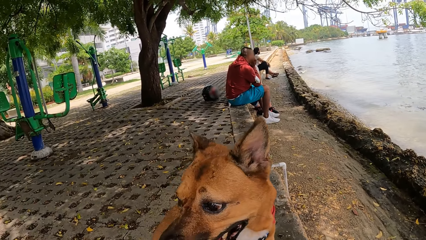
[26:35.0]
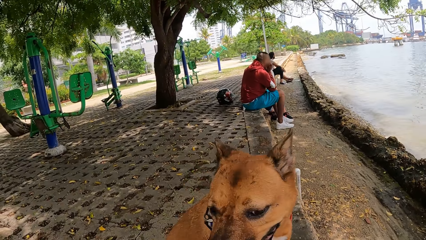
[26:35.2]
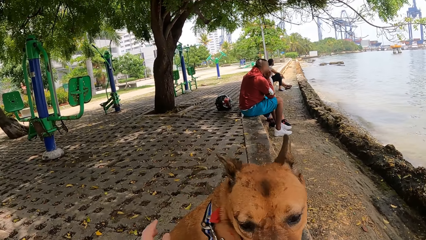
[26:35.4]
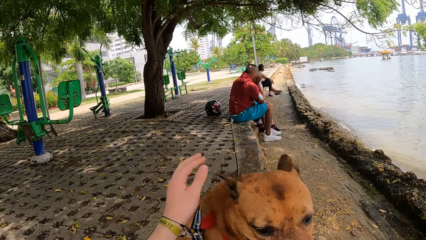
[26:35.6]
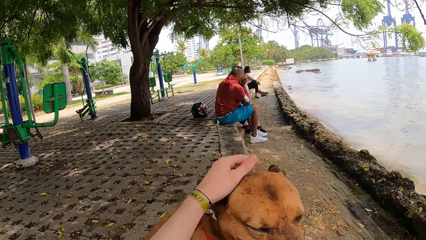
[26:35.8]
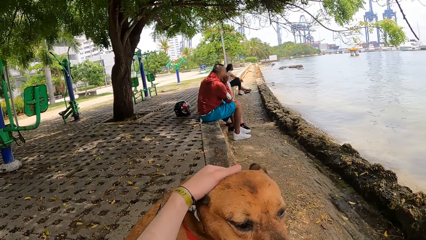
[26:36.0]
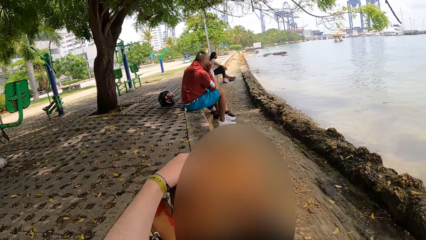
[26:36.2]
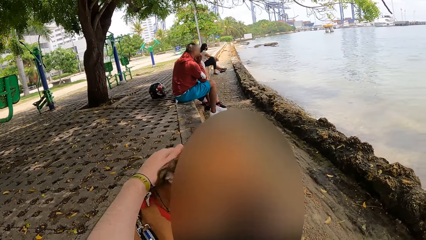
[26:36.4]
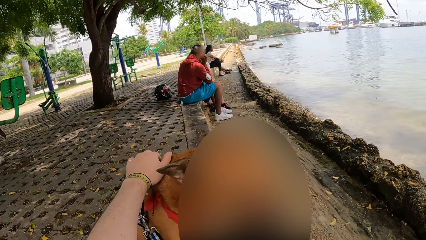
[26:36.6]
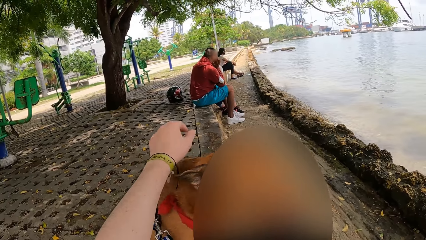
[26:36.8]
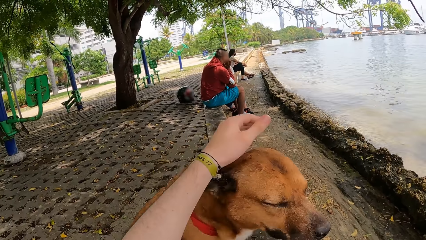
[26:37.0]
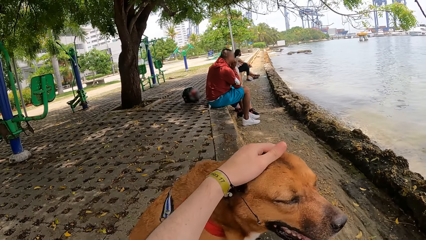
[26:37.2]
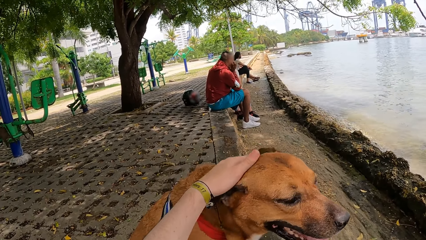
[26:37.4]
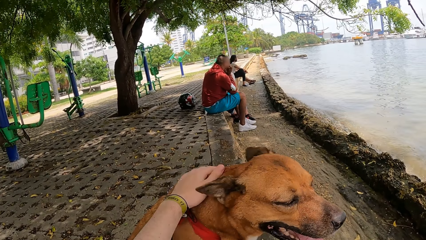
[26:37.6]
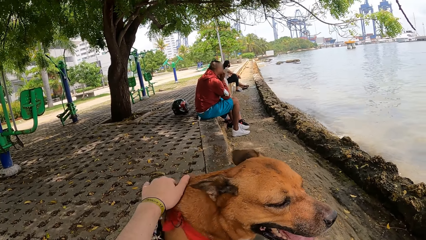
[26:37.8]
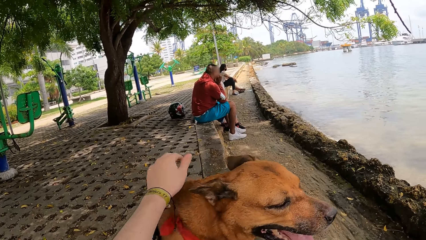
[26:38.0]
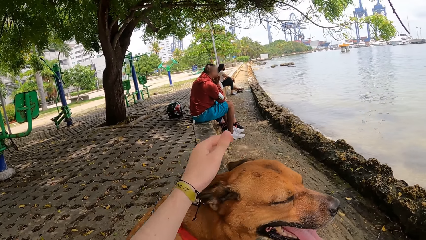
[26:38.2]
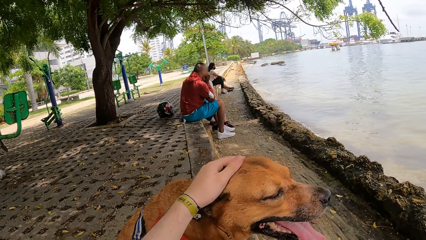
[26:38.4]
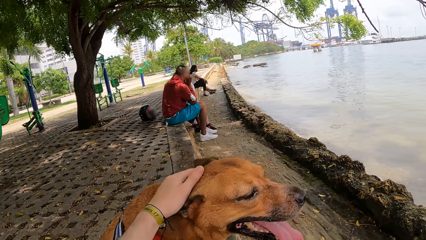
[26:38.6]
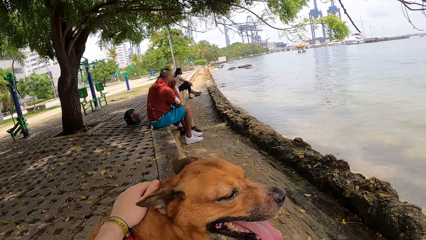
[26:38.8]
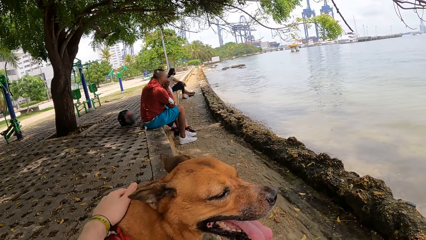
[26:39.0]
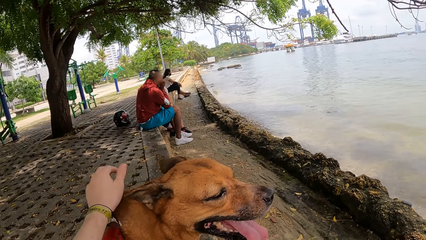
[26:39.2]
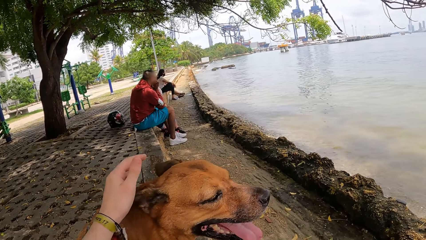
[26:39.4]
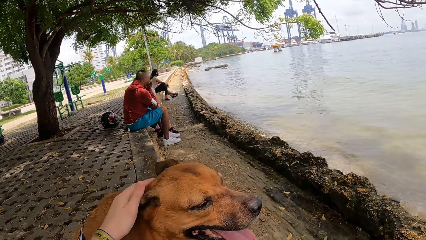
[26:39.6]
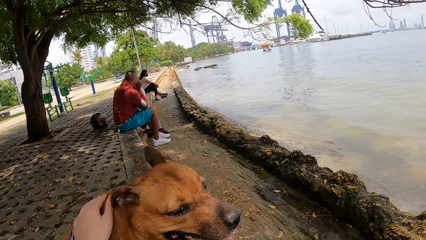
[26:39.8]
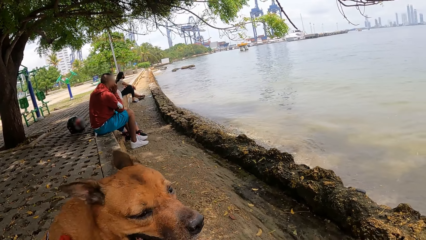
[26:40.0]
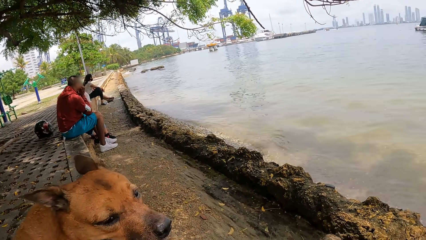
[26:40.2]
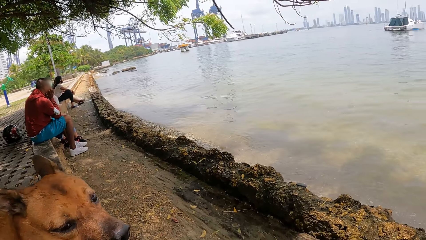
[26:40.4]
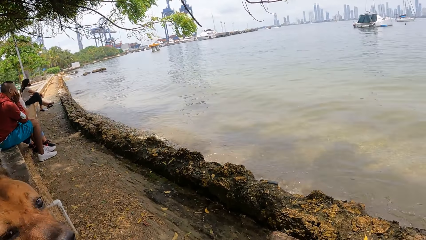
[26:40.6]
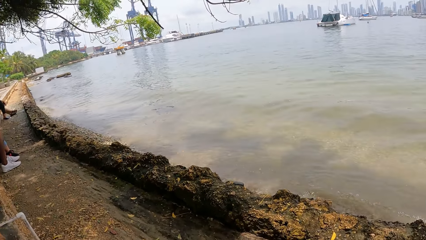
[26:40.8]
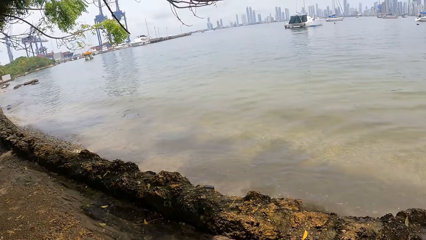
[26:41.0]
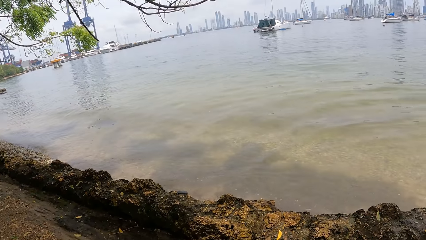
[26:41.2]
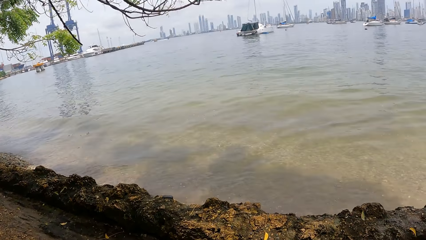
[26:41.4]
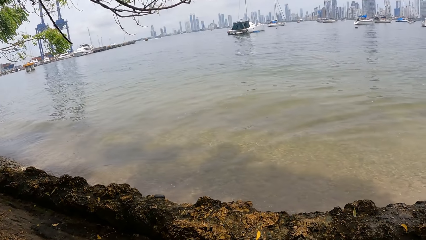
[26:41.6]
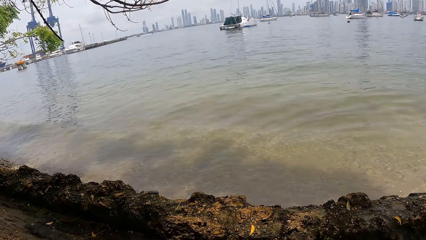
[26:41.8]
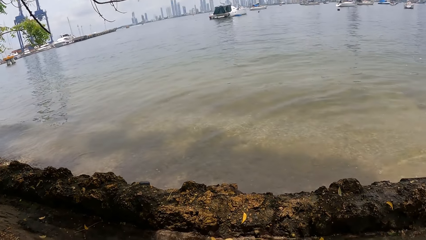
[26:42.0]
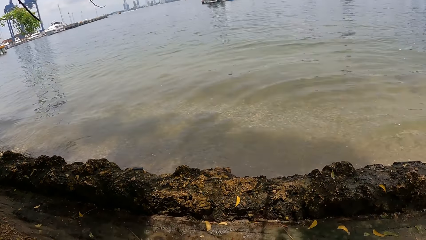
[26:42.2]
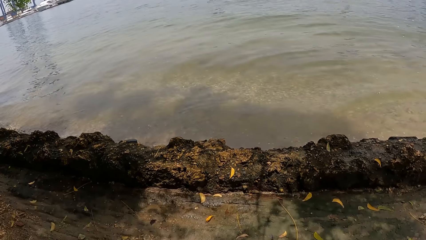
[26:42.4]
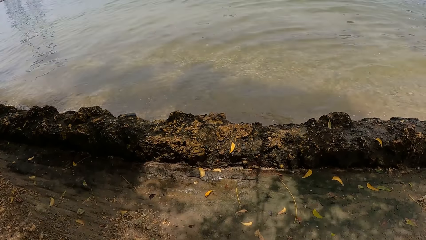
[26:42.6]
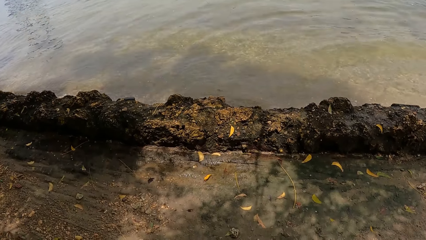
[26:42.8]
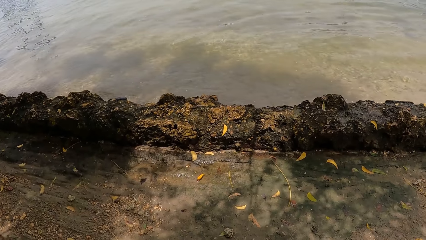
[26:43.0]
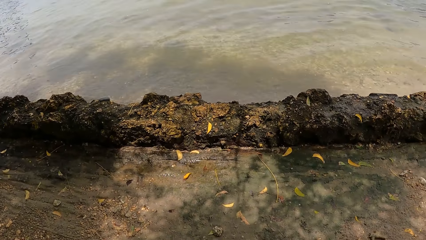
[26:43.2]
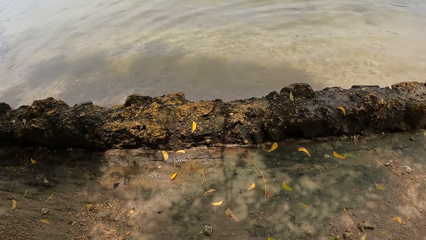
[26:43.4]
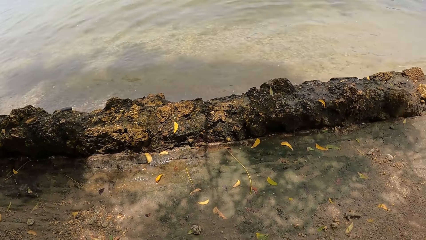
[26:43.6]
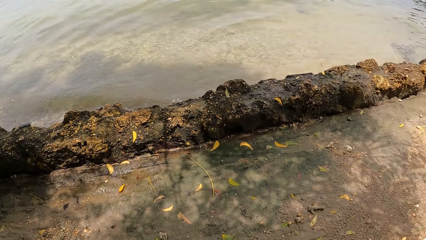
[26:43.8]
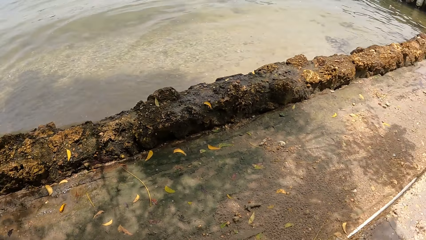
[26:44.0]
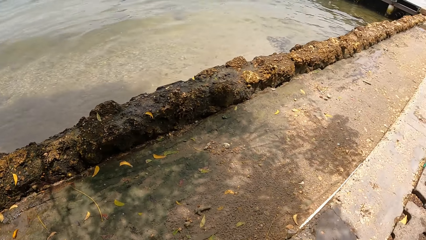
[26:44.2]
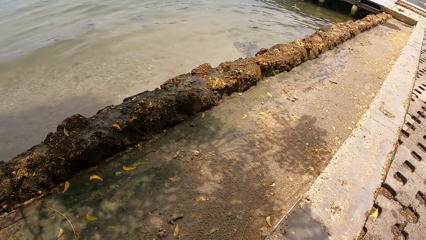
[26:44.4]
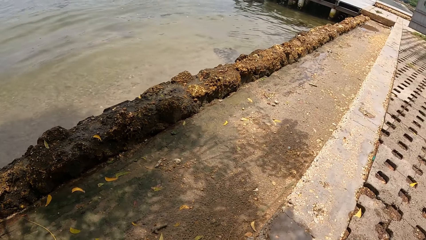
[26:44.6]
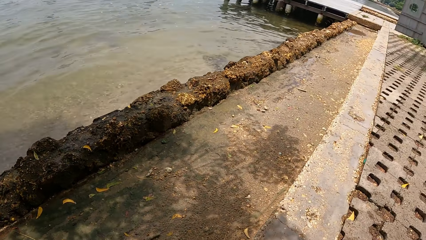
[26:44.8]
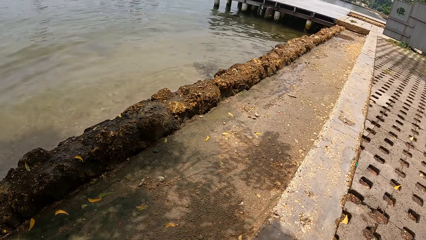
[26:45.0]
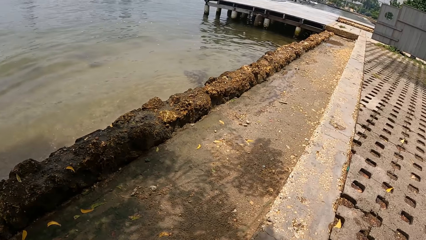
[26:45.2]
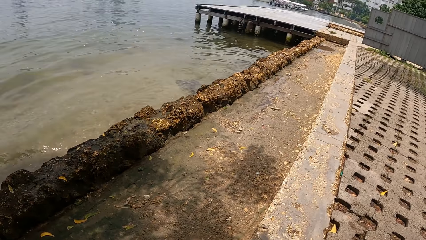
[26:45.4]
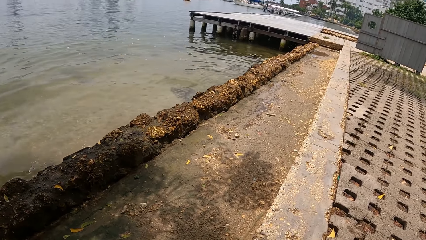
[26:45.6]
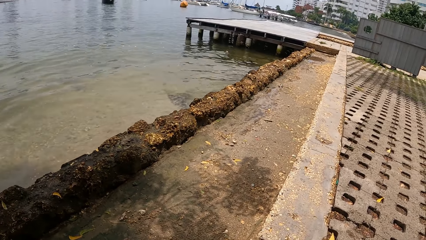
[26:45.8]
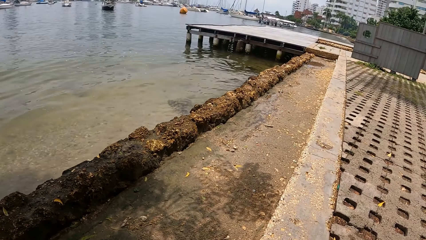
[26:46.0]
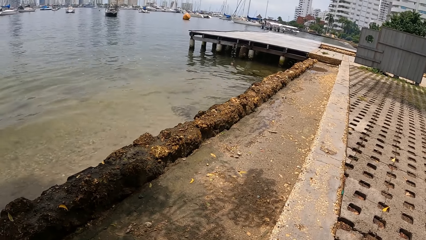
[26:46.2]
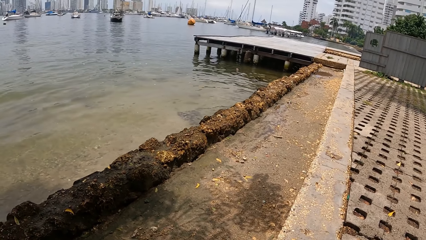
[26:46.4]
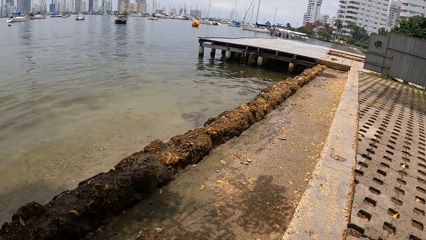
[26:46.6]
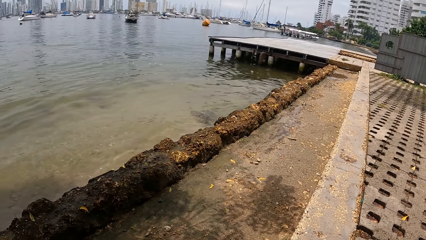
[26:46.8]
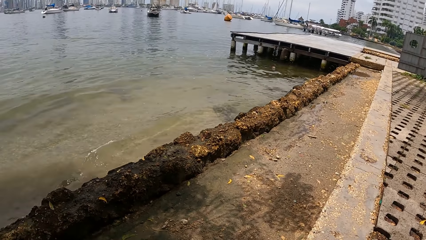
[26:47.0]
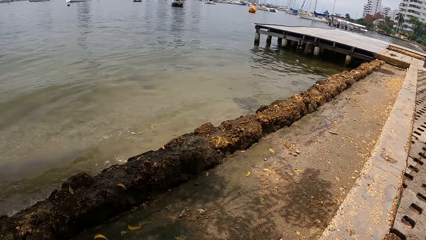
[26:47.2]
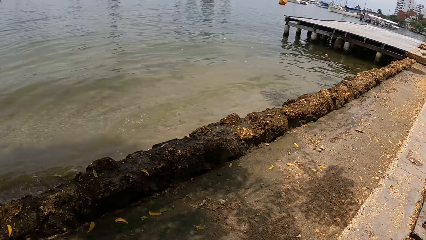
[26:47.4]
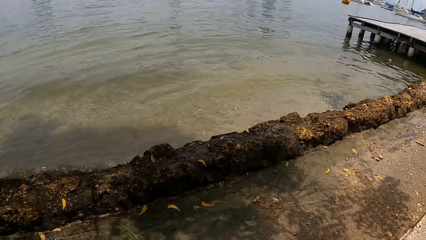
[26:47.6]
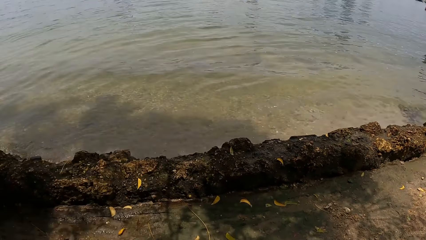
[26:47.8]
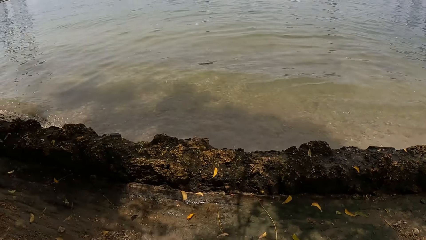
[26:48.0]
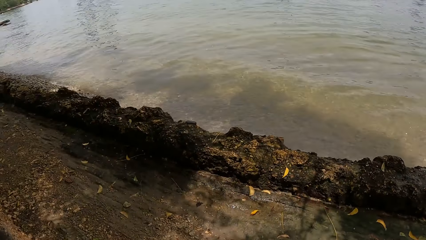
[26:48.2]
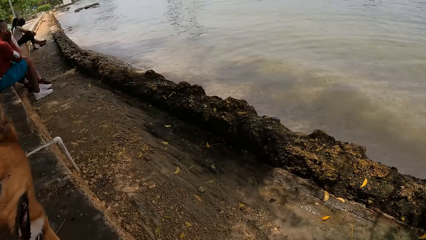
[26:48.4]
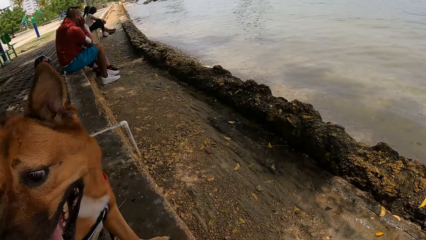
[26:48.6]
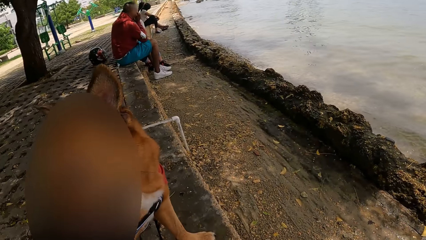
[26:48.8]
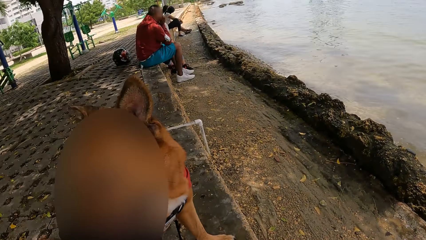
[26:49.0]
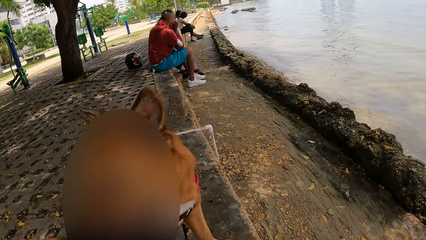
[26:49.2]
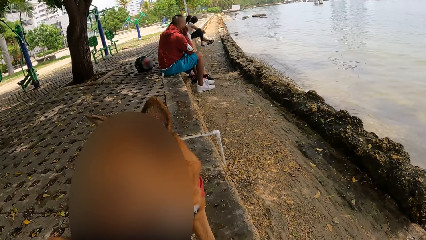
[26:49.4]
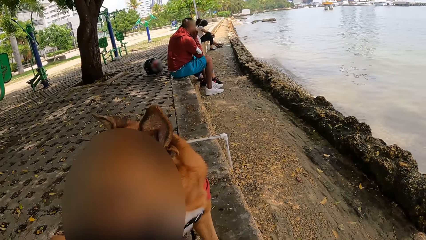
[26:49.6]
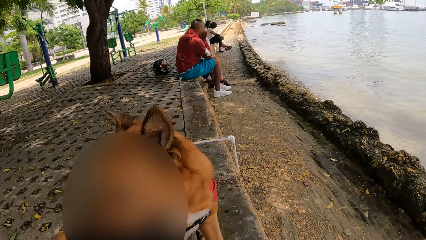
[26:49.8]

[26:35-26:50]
The camera wearer scratches the dog. They rub the dog. They look around a park. They stare at the dog.
